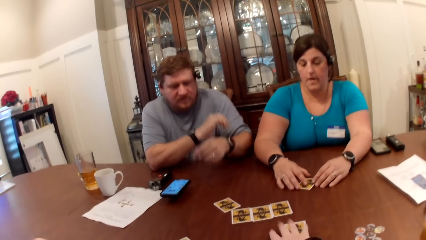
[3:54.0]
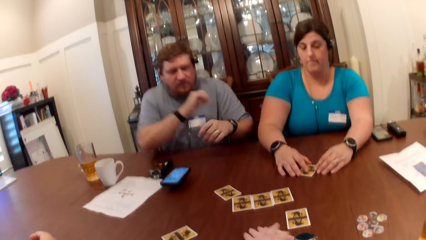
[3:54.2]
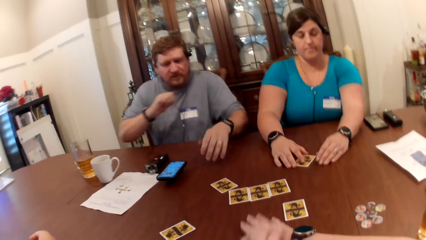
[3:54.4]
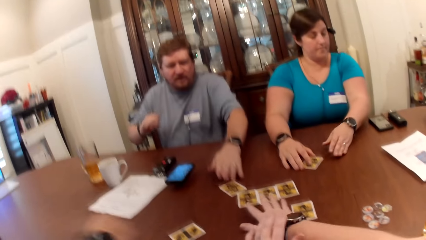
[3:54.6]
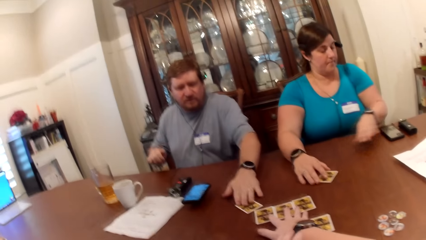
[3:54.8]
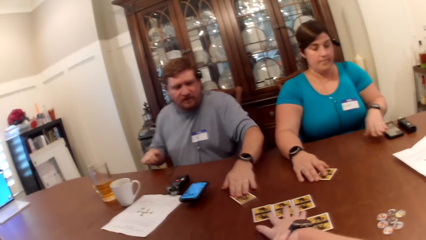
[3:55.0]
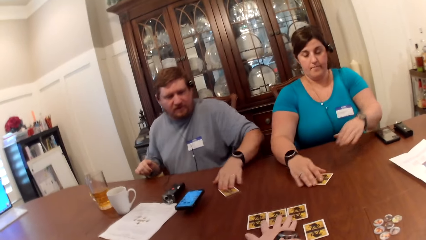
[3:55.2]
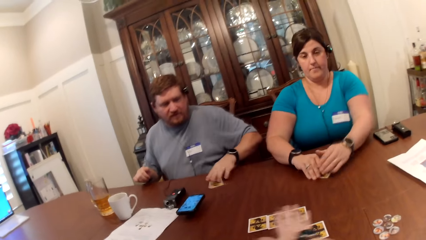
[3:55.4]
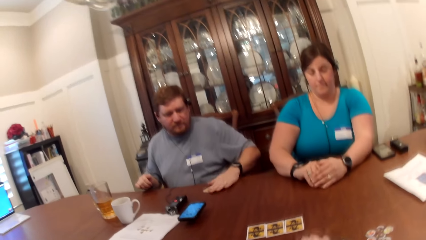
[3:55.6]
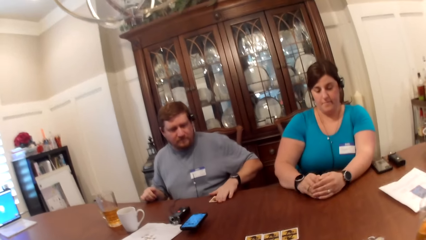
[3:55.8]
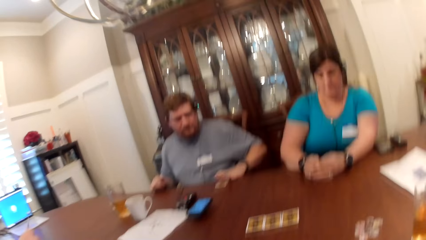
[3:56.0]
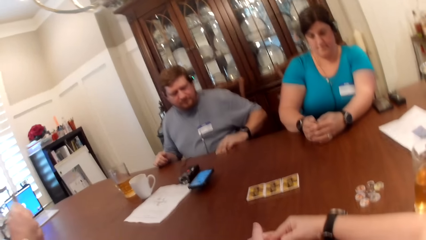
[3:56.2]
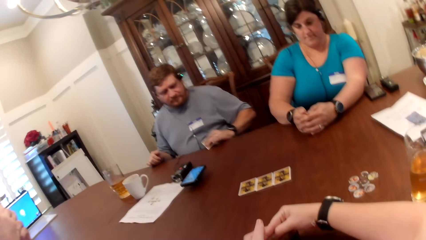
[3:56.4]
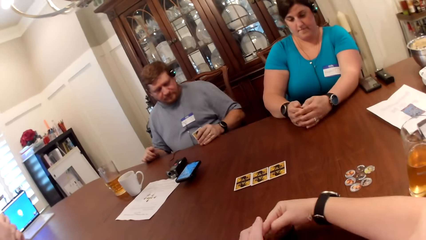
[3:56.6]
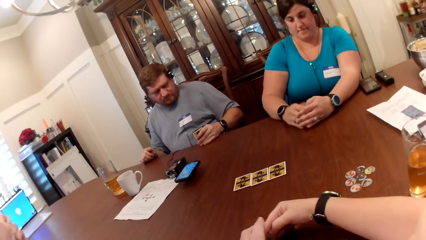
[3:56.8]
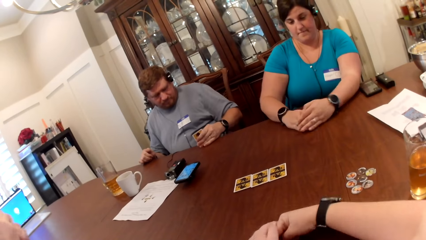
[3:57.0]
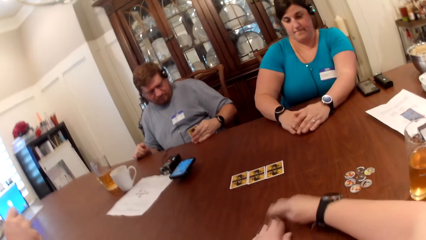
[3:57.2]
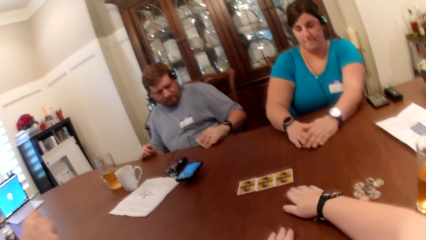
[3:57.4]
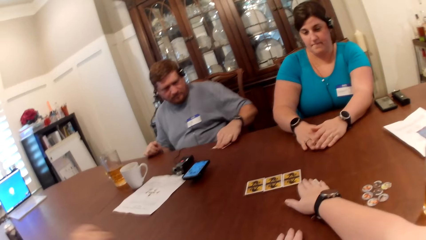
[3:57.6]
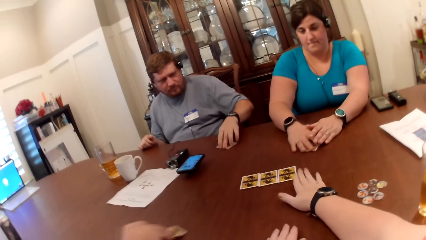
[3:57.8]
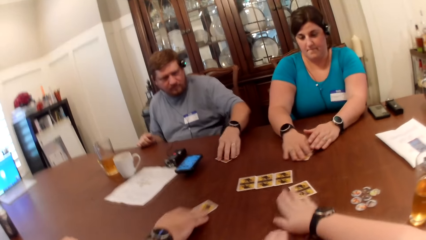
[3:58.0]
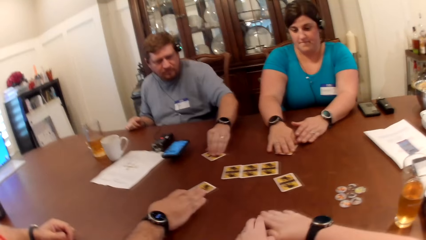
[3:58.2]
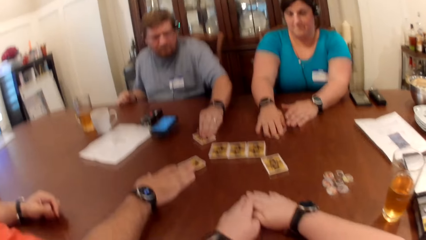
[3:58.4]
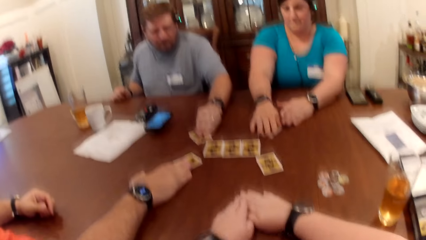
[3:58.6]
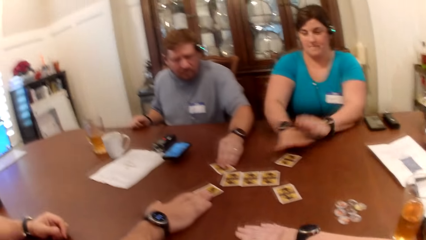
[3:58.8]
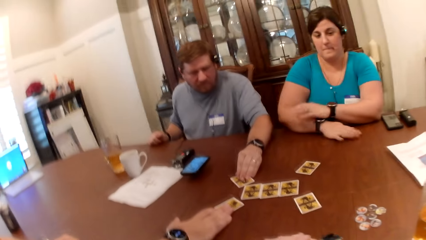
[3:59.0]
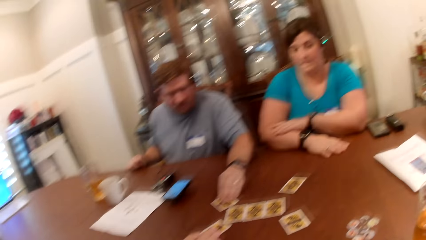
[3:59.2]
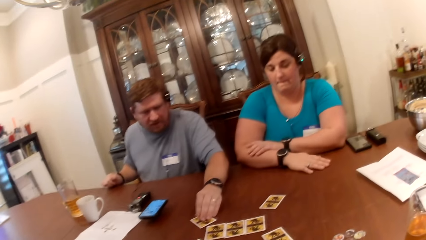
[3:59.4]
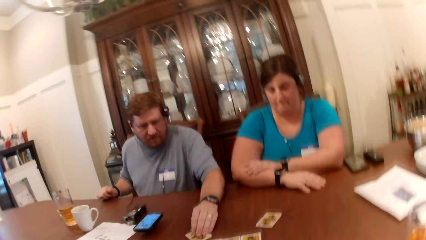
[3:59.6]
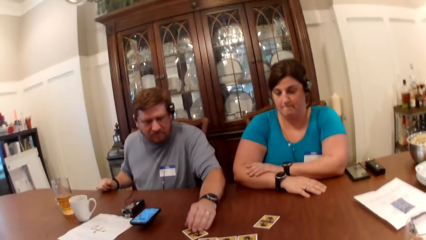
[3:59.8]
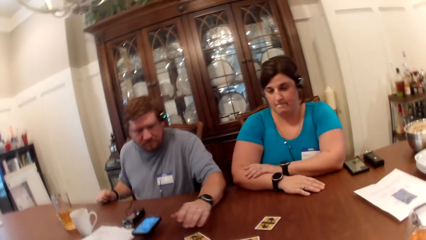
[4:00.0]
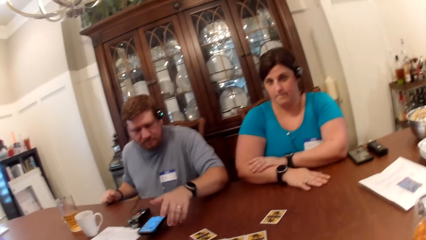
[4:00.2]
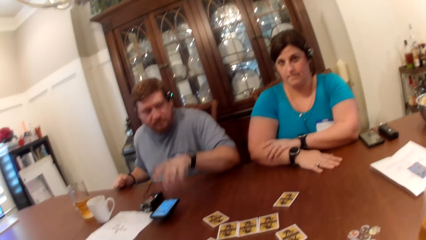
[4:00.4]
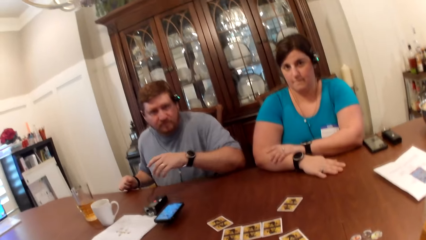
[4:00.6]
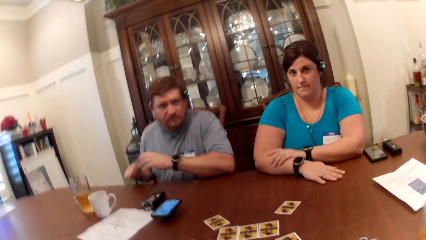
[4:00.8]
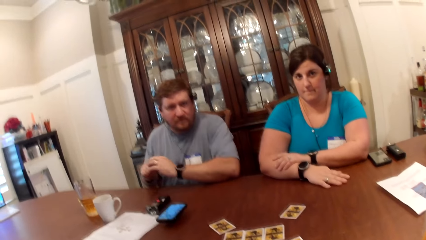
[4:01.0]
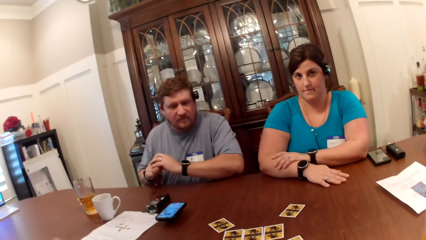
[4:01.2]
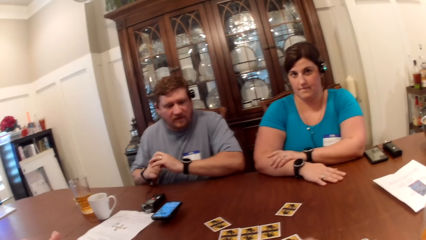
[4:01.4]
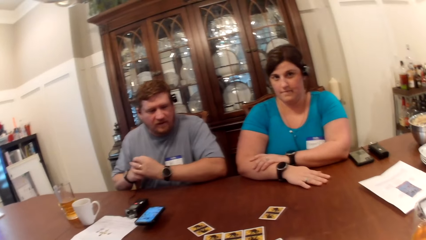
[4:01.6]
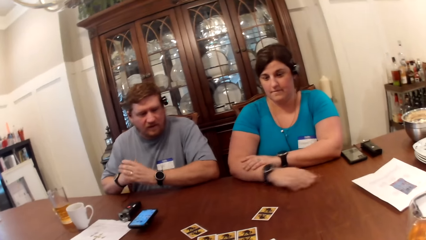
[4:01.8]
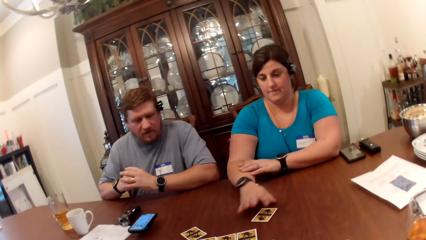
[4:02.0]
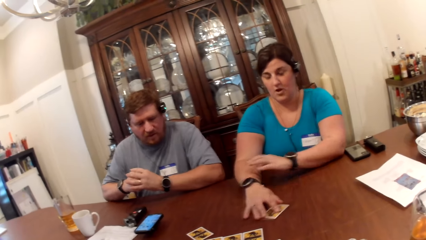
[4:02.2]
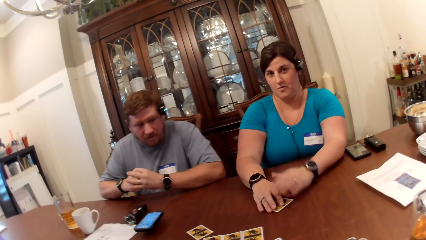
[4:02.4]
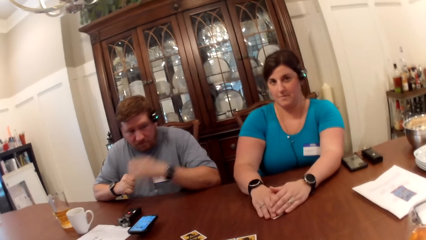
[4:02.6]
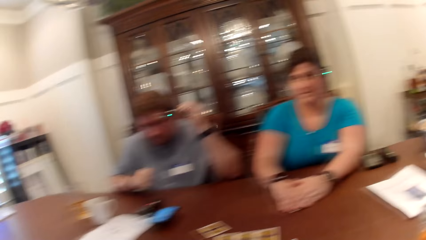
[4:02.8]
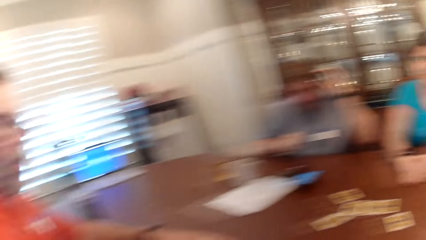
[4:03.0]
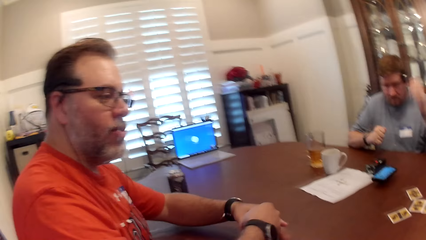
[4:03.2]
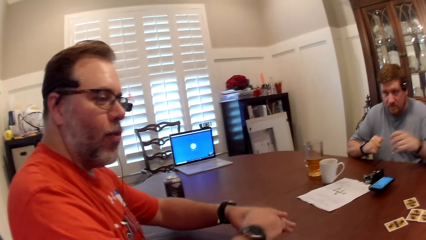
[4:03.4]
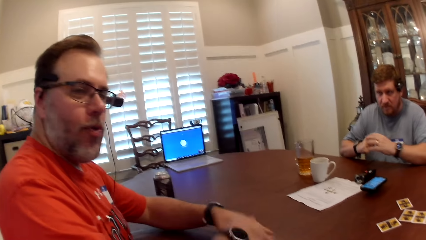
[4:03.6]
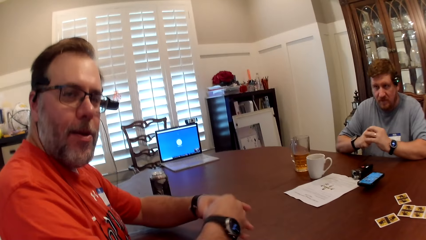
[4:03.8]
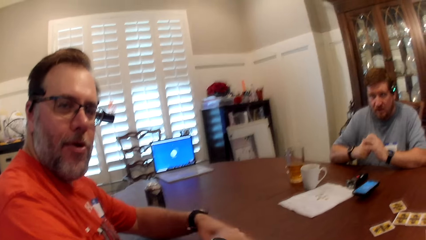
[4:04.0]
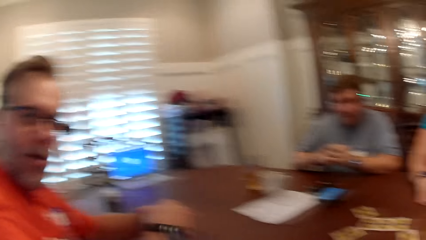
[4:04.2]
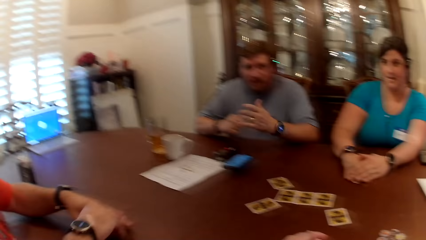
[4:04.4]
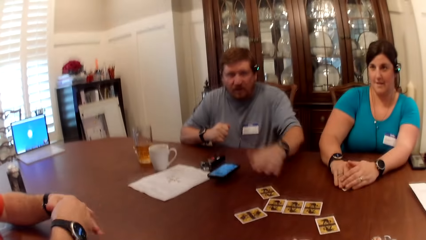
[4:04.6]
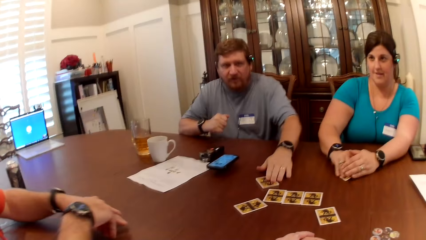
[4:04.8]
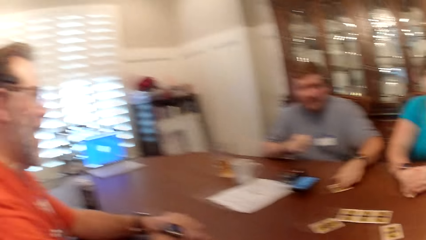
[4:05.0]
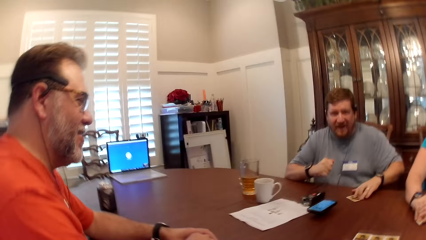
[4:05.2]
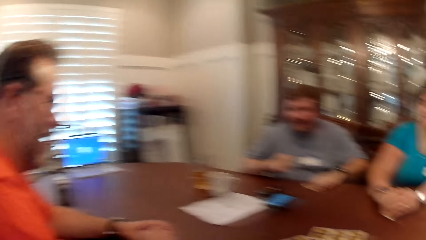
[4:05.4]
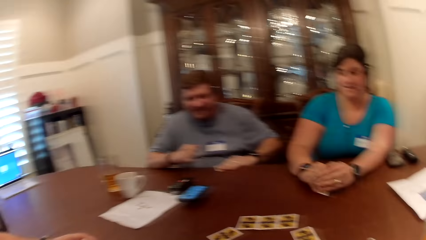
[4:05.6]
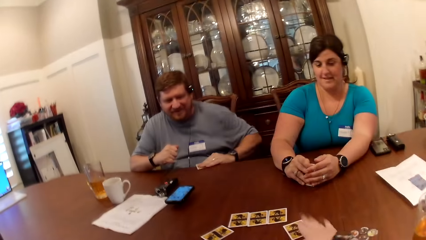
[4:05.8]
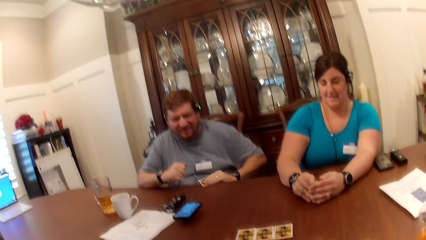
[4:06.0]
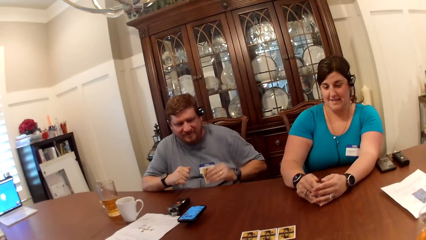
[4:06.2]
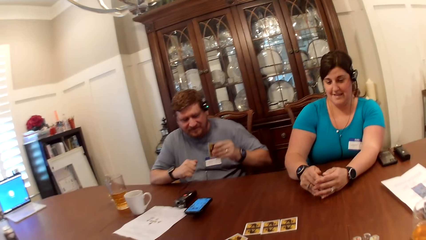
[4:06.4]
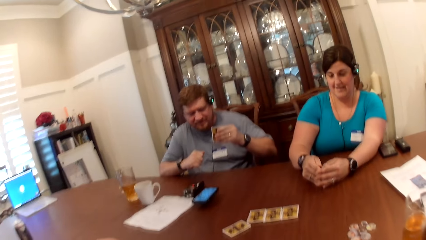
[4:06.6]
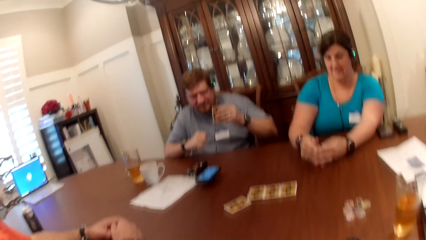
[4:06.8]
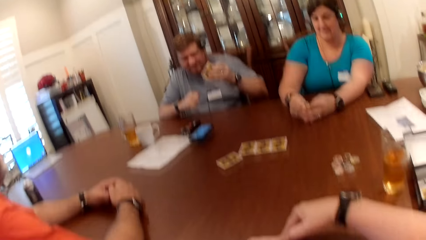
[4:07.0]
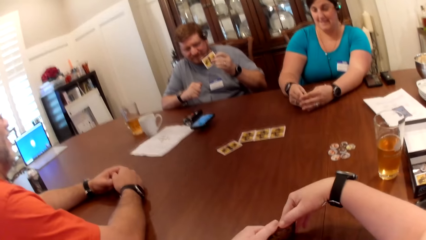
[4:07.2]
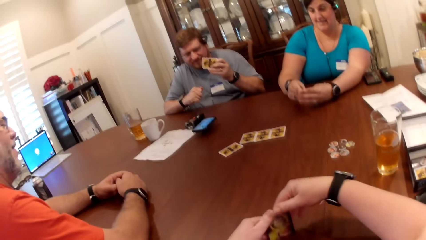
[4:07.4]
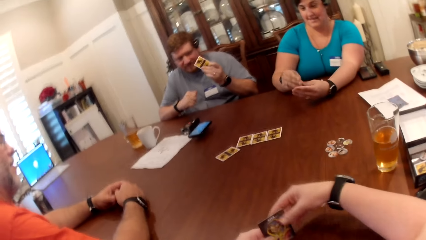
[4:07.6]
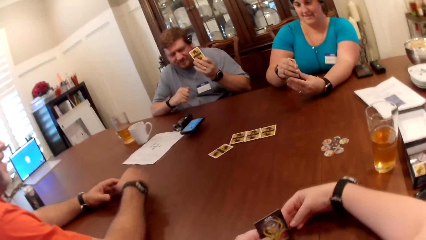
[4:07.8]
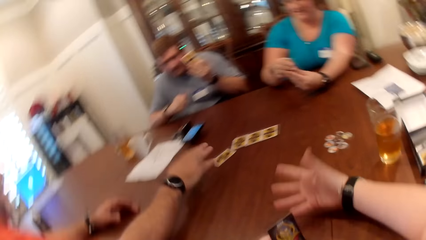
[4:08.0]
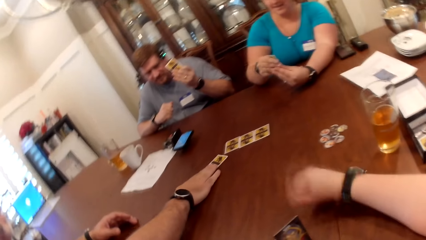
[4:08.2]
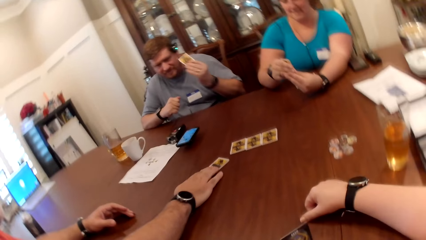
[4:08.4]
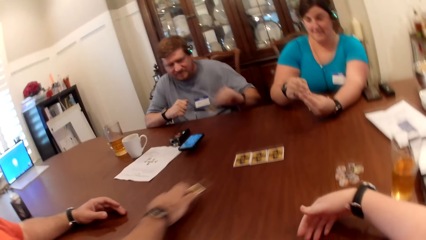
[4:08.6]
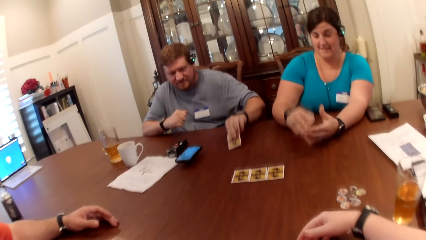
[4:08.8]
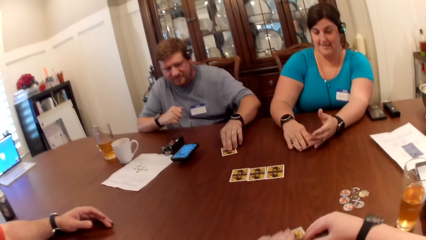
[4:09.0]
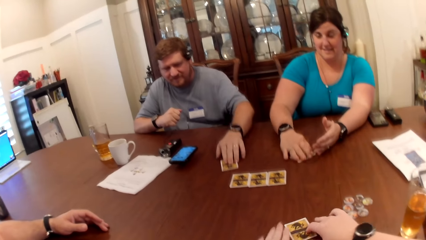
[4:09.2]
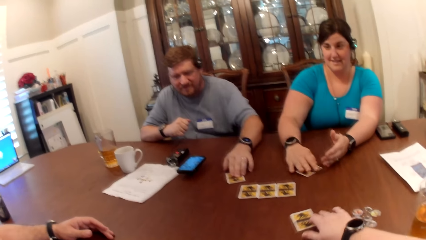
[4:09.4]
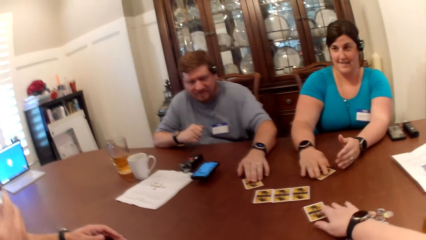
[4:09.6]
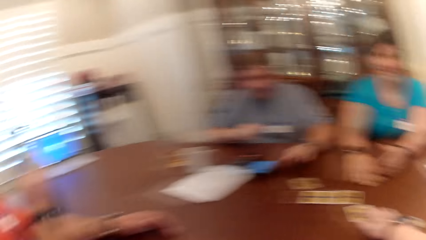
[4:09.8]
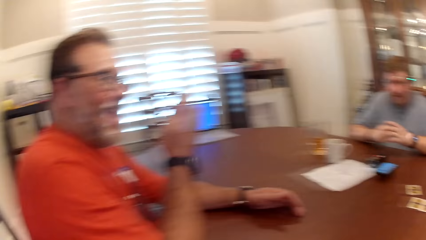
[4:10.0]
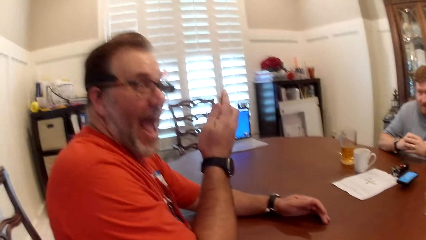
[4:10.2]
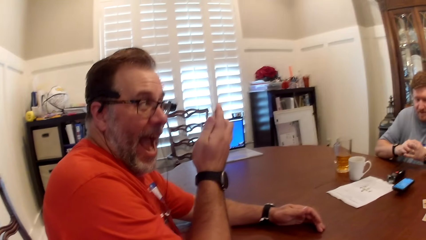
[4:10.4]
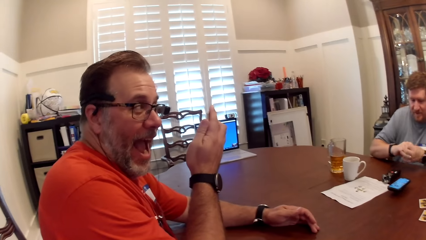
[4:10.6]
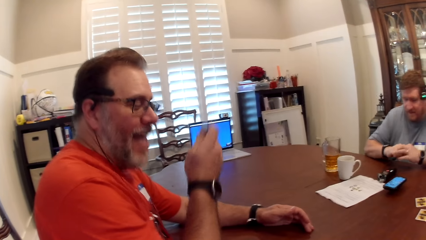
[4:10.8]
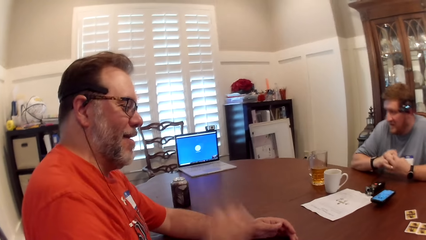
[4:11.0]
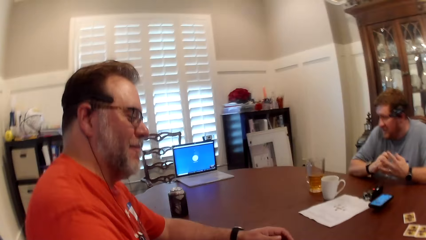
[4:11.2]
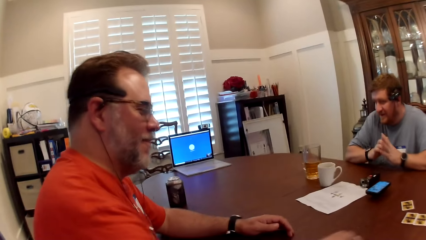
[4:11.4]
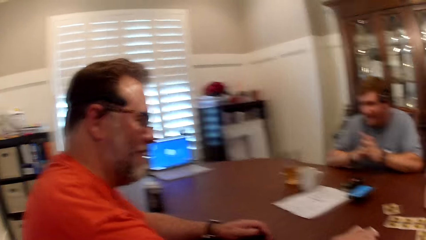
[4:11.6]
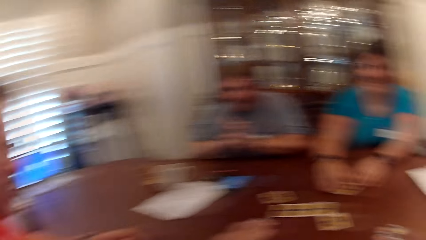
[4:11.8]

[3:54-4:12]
A man places the phone on the table with his left hand. The man pulls a card on the table with his left hand. The camera wearer arranges the cards on the table with her right hand. She slides the card to the center of the table with her right hand. A woman slides the card to the center of the table with her right hand. The first man slides the card to the center of the table with his left hand. Another man slides the card to the center of the table with his right hand. The first man, the woman and the camera wearer play the card game. The camera wearer converses with the other man, the woman and the first man. The woman picks the card with her left hand. The other man converses with the first man, the woman and the camera wearer. The first man picks a card from the table with his left hand. The camera wearer opens the card in her hands. The other man picks the card from the table with his right hand. The camera wearer slides the card to the center of the table with her left hand. The first man slides the card to the center of the table with his left hand. The woman slides the card to the center of the table with her right hand.
